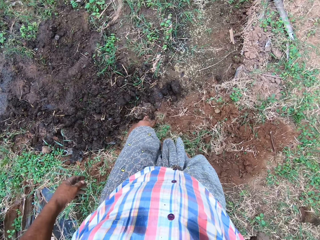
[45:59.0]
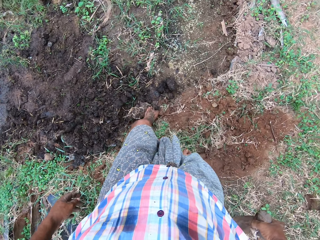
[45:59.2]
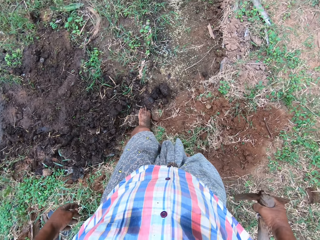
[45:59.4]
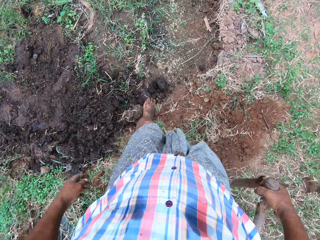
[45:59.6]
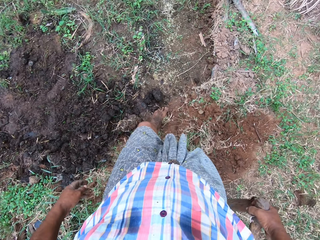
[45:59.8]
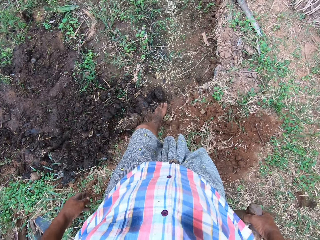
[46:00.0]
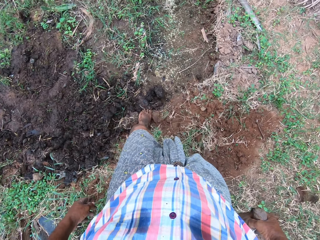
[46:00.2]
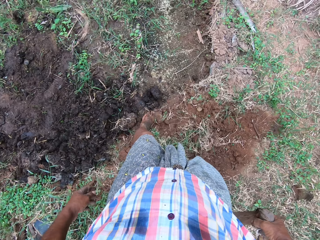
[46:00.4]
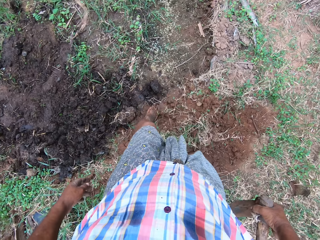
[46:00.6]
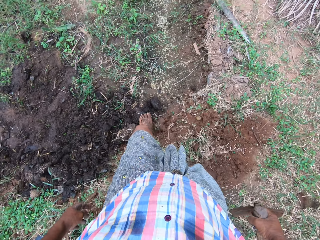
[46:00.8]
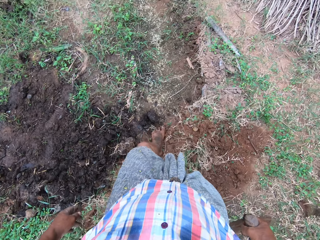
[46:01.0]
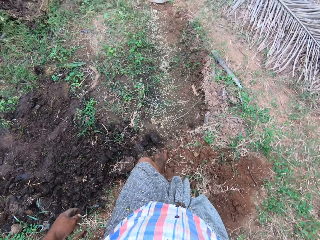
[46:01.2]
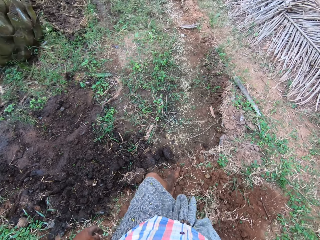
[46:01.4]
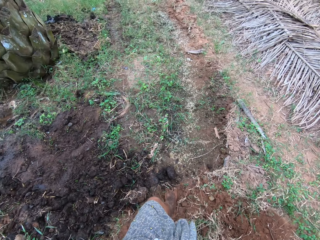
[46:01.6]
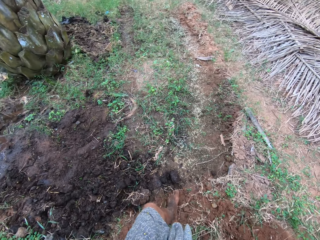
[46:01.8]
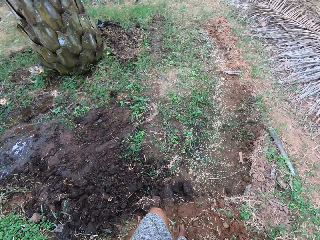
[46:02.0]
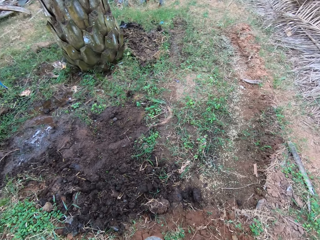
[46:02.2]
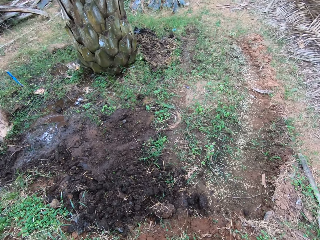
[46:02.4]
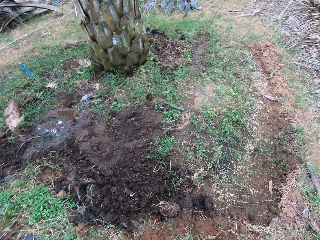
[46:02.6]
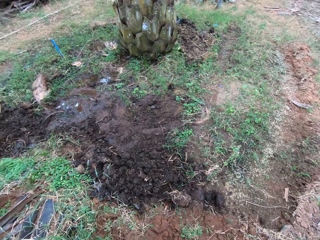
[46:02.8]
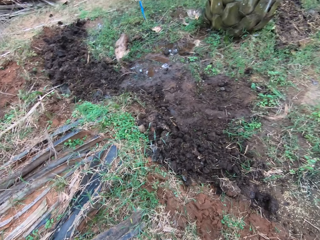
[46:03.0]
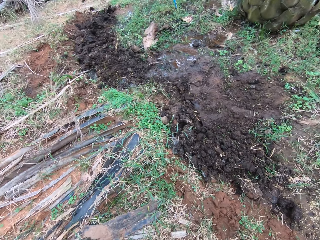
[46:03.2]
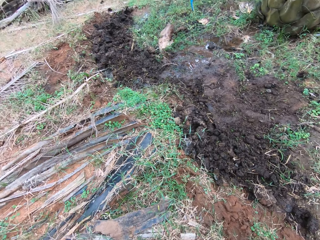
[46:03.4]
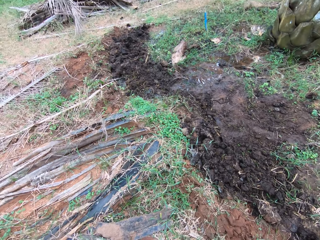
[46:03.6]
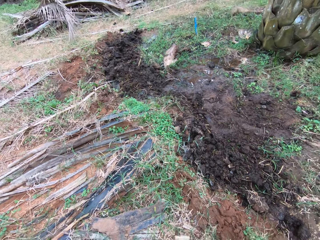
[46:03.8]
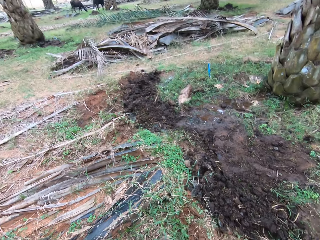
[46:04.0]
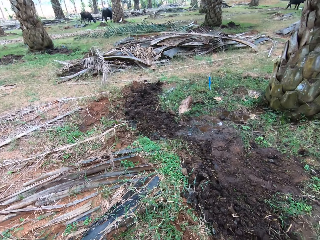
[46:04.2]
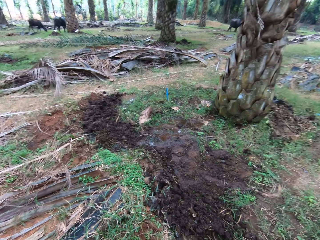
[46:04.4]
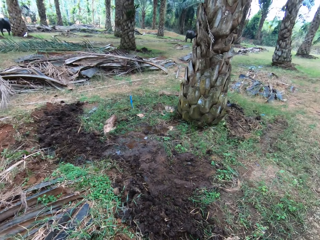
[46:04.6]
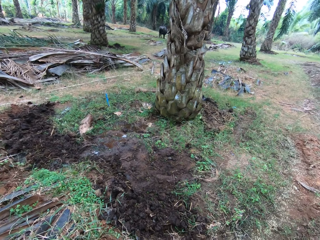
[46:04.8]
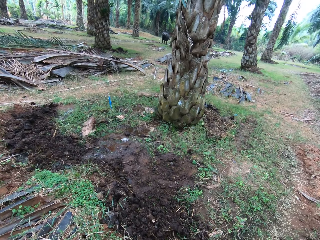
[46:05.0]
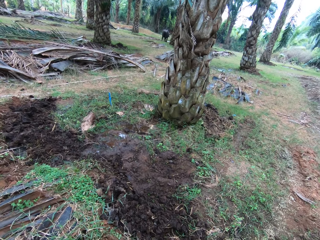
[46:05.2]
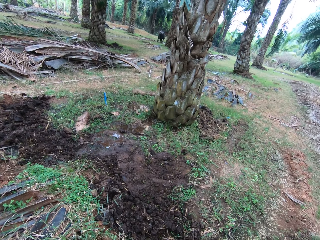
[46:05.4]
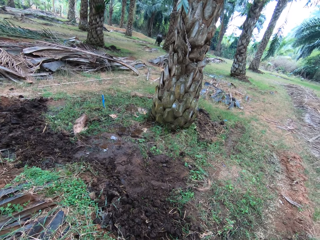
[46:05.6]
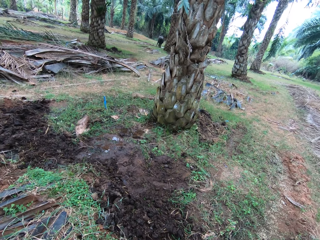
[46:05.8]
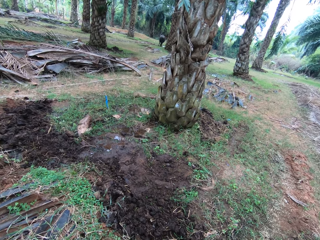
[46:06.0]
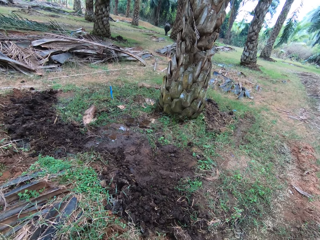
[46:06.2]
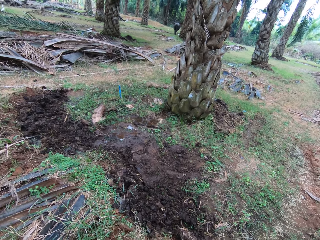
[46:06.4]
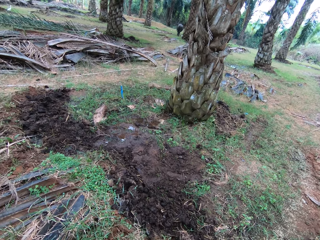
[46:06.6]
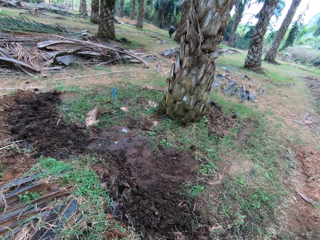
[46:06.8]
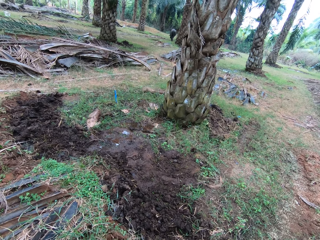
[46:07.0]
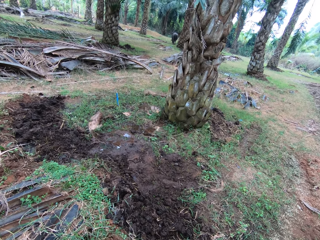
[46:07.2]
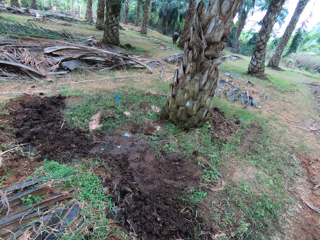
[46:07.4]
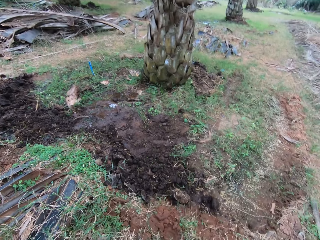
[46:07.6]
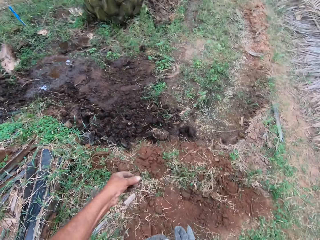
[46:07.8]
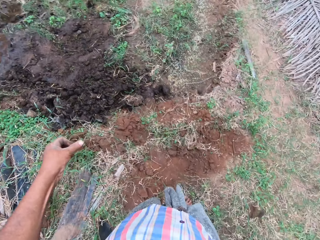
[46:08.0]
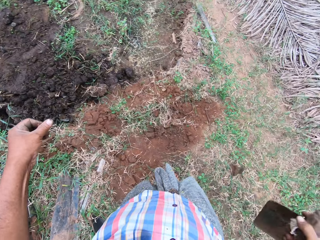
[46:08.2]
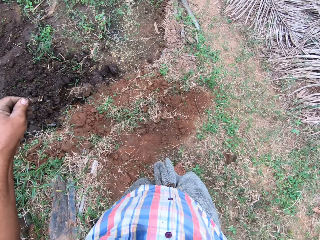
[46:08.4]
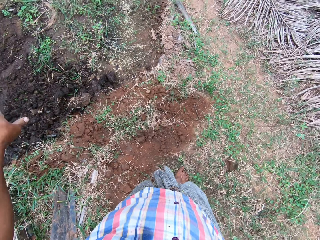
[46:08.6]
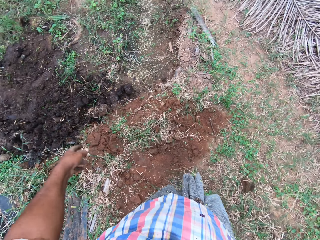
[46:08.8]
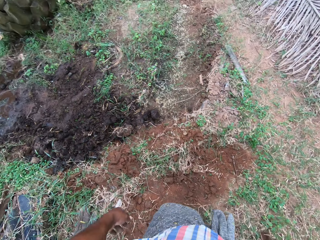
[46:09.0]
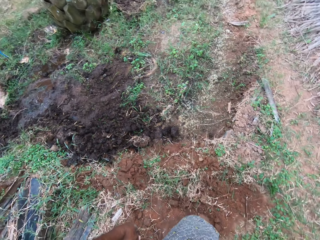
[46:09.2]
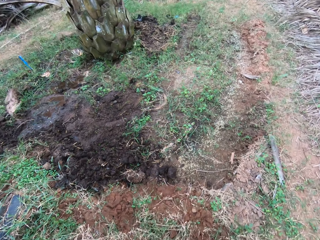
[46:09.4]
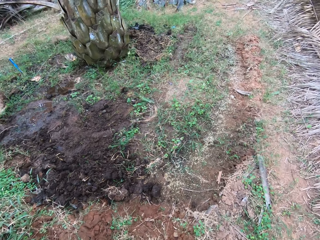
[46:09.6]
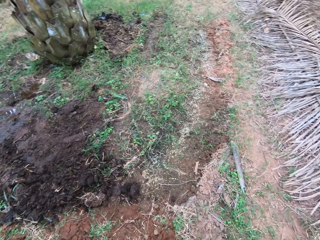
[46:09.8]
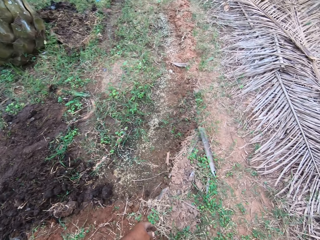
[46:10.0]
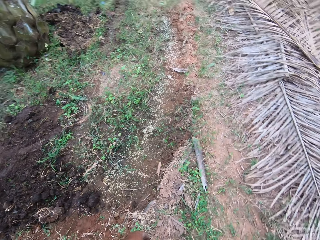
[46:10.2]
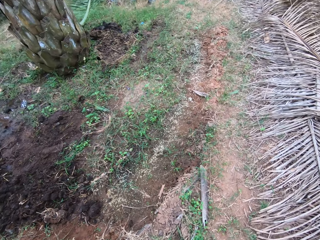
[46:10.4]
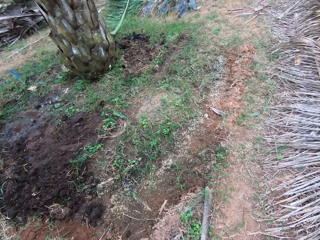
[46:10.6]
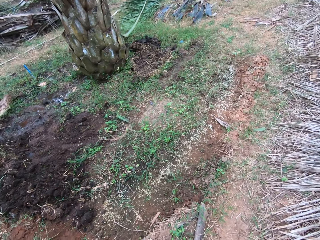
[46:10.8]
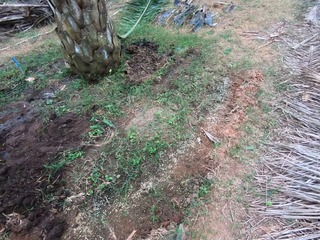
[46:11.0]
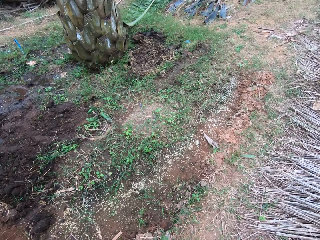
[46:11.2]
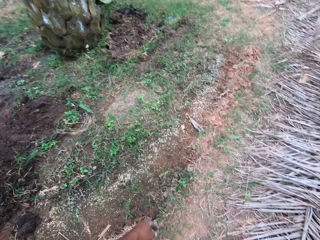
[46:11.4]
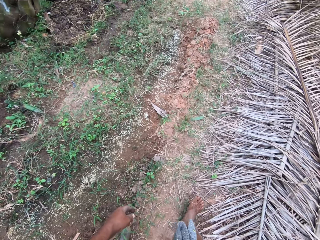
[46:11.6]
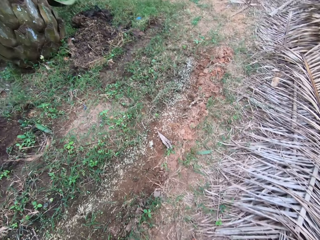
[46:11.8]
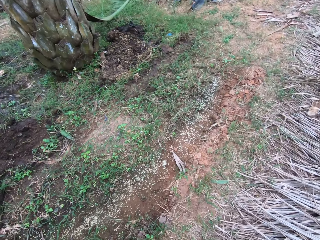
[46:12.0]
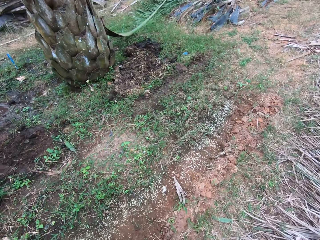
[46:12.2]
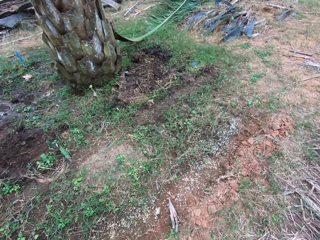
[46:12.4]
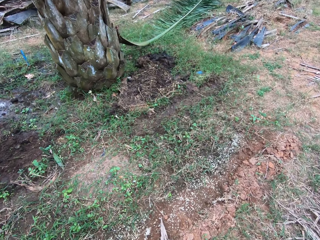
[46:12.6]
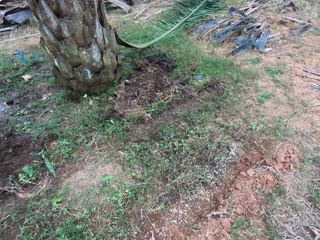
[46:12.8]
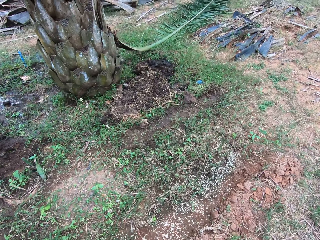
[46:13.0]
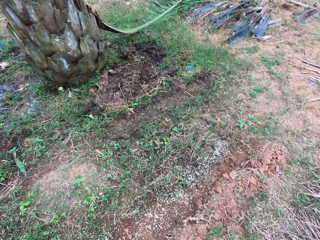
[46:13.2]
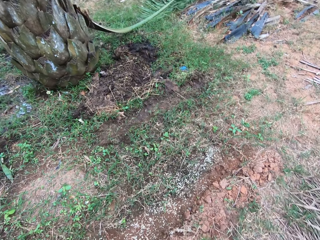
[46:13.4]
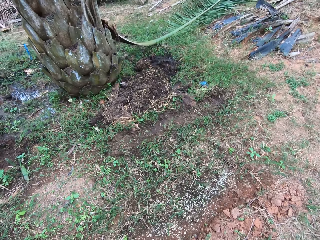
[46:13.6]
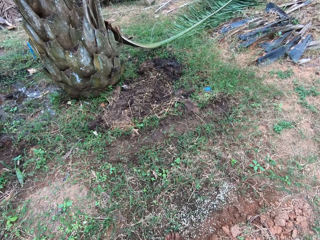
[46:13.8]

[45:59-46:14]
The camera wearer looks around. They stare down. They walk around the garden.

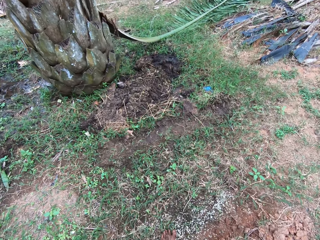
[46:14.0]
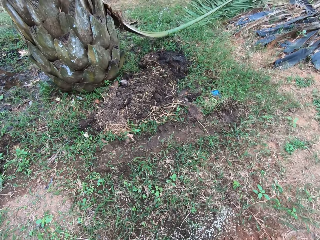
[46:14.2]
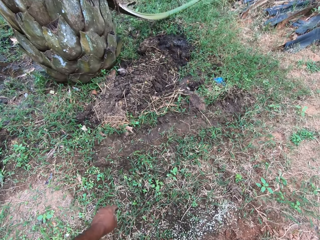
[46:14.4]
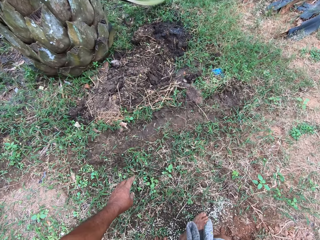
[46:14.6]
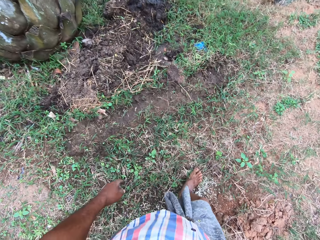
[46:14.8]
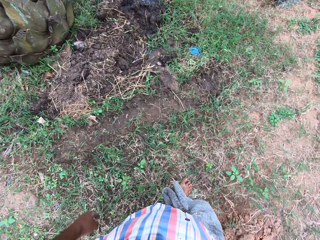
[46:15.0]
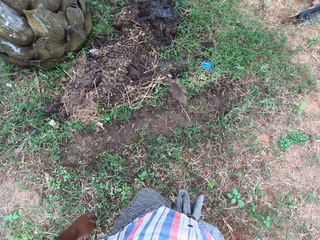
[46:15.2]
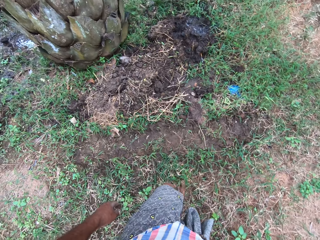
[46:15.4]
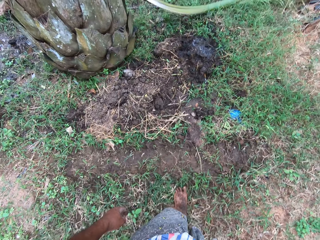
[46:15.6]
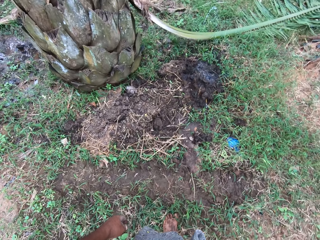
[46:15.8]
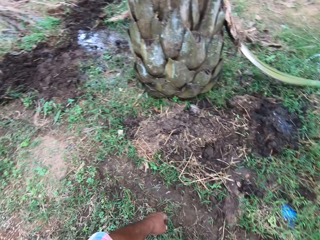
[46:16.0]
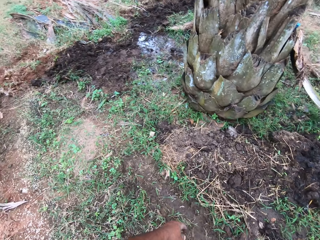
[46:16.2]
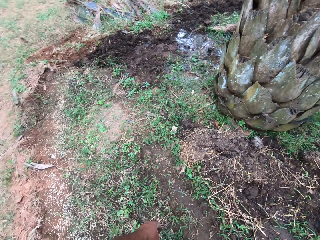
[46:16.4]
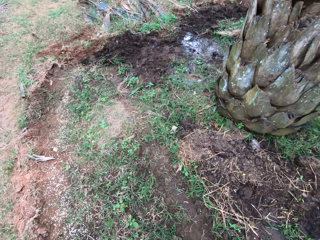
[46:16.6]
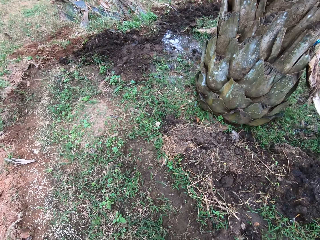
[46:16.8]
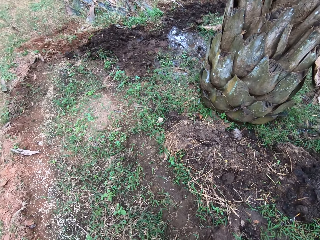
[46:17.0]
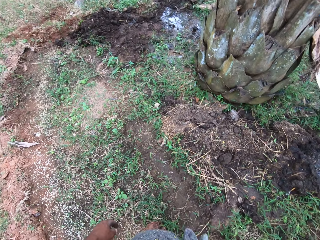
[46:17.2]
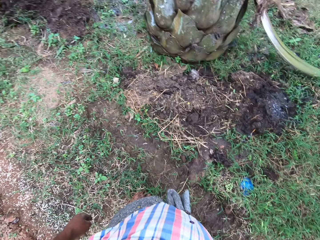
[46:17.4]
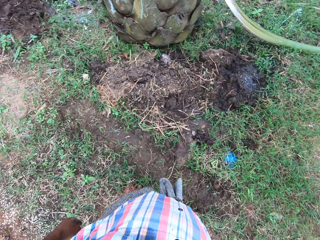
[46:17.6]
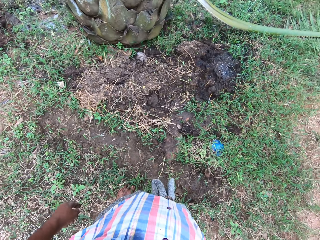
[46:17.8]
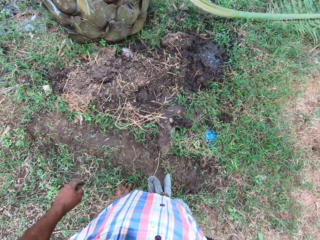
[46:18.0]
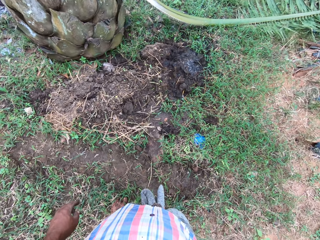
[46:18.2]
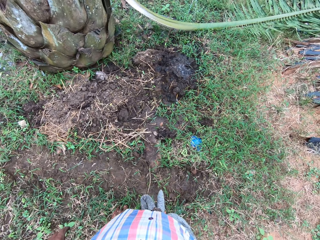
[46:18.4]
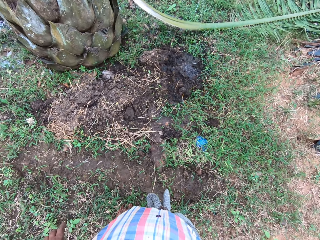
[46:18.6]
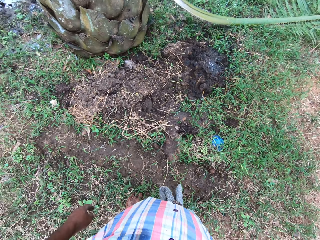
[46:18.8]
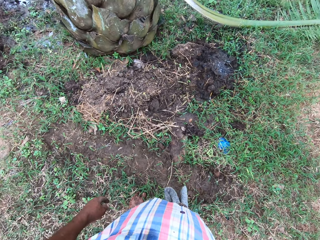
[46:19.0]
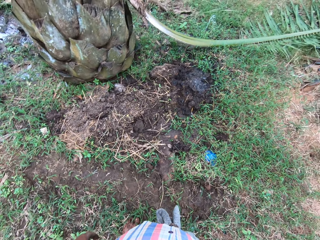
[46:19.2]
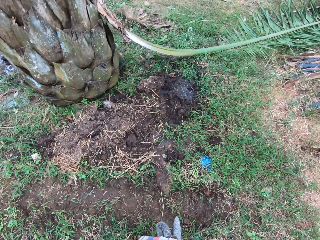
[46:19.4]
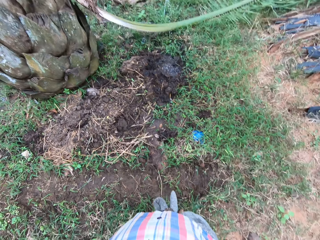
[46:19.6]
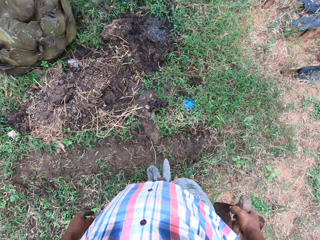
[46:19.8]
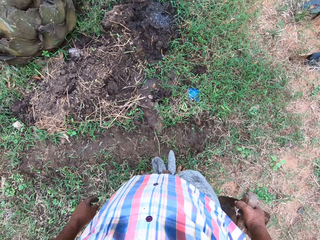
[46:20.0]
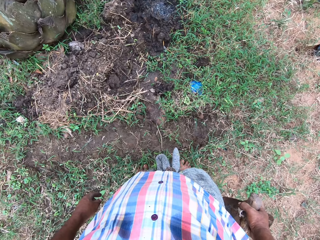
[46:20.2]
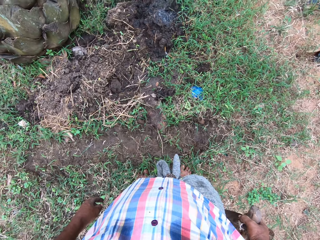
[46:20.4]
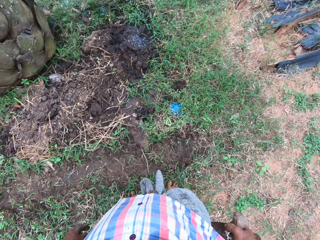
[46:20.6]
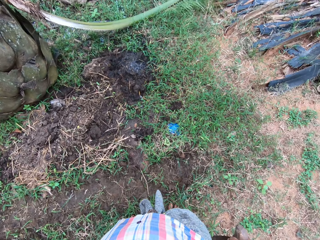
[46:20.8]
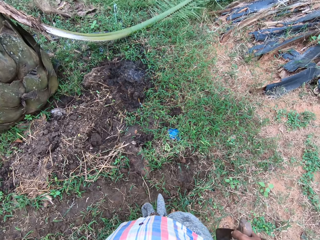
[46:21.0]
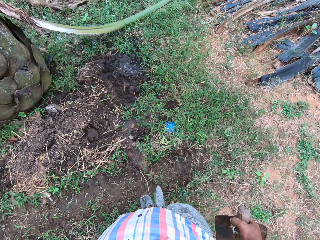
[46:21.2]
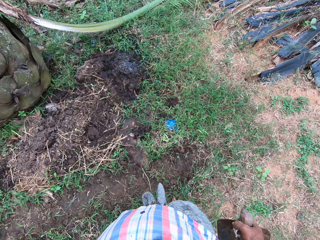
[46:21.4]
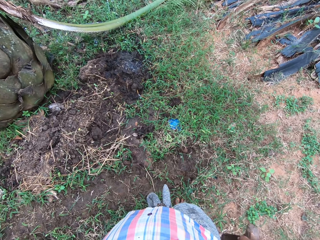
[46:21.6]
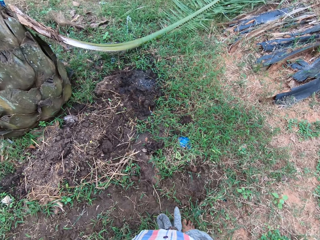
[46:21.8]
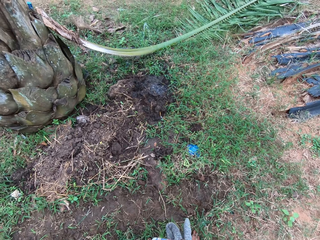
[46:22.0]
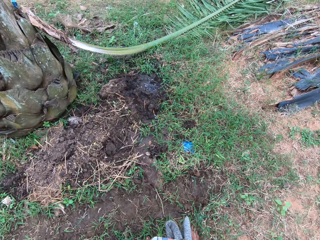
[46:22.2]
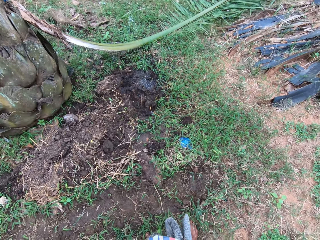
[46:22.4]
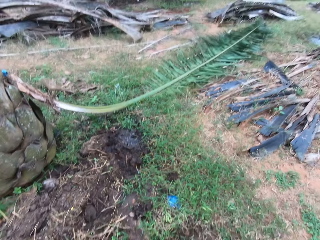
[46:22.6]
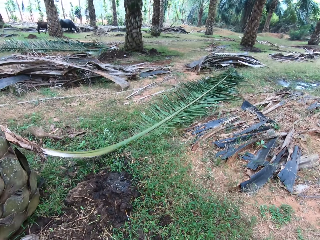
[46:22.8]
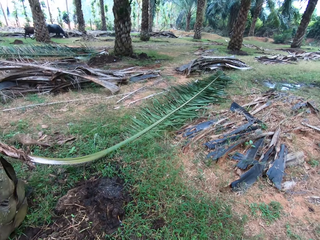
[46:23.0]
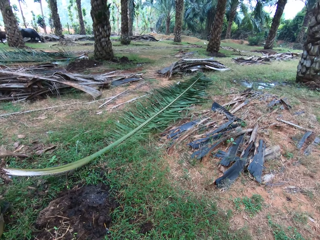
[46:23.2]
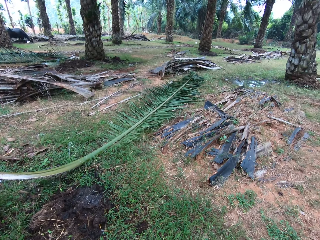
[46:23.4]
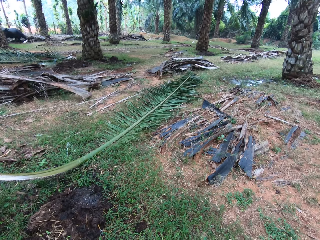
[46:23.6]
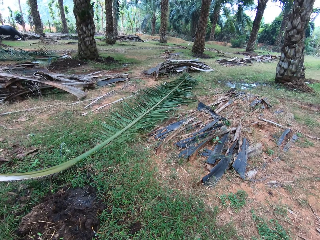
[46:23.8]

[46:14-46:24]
The camera wearer looks around.
